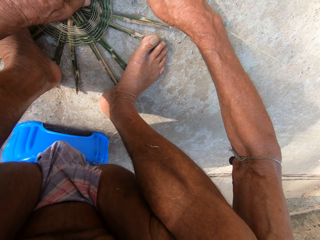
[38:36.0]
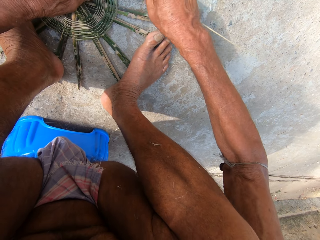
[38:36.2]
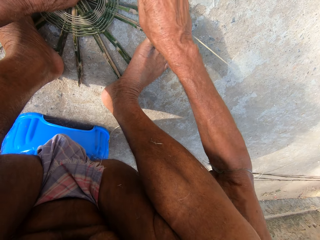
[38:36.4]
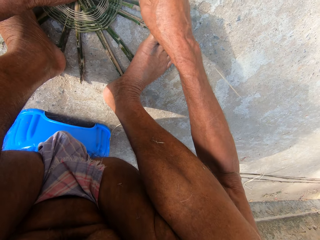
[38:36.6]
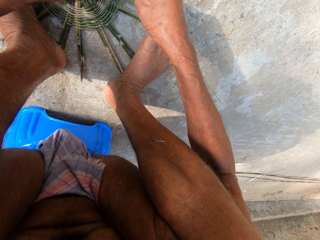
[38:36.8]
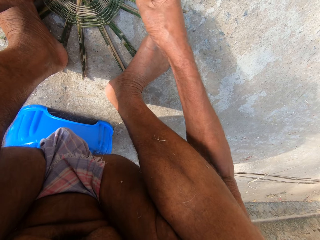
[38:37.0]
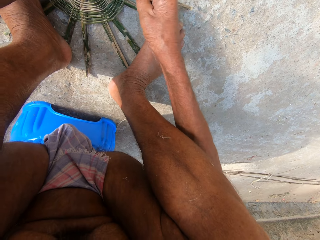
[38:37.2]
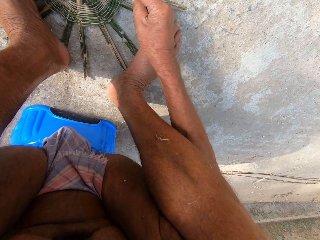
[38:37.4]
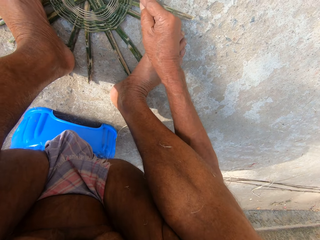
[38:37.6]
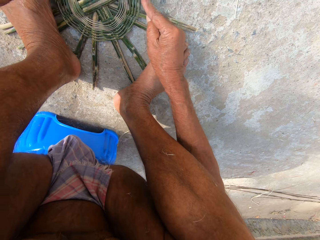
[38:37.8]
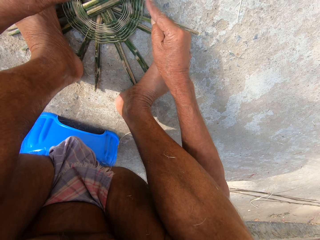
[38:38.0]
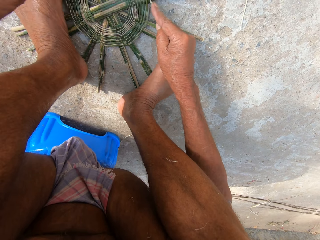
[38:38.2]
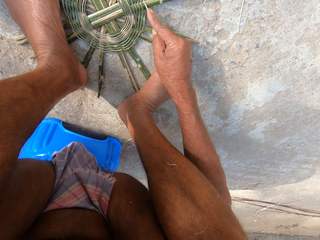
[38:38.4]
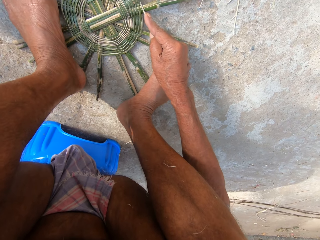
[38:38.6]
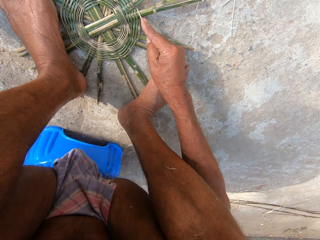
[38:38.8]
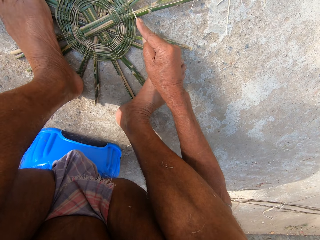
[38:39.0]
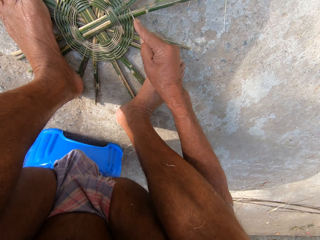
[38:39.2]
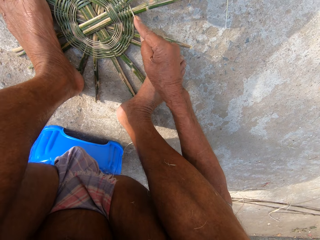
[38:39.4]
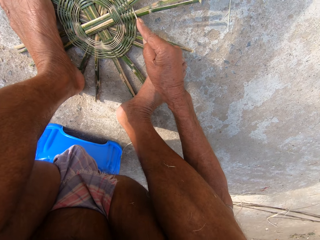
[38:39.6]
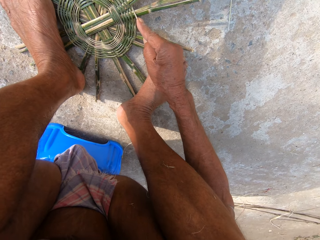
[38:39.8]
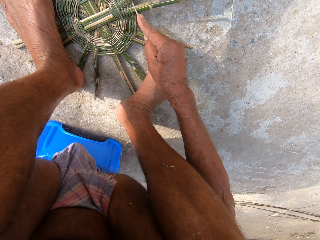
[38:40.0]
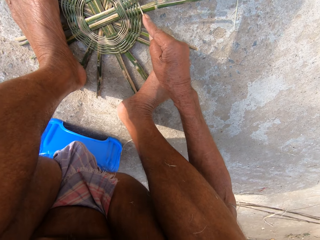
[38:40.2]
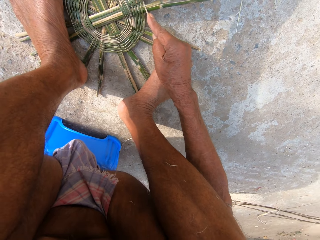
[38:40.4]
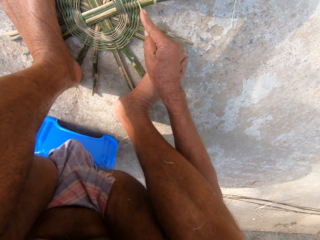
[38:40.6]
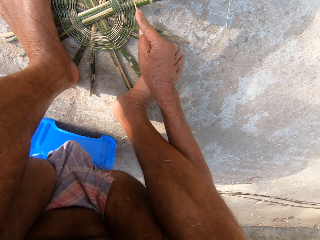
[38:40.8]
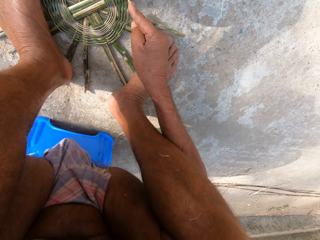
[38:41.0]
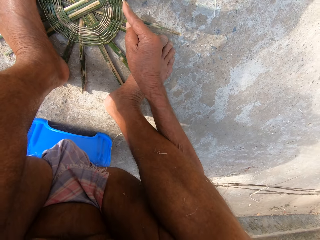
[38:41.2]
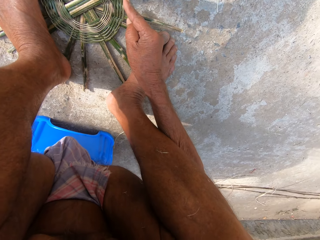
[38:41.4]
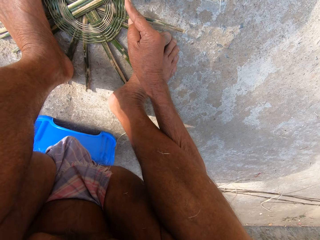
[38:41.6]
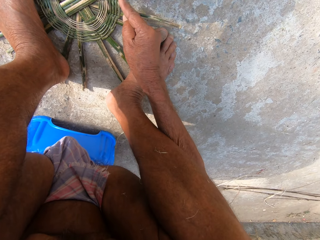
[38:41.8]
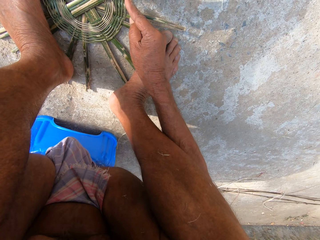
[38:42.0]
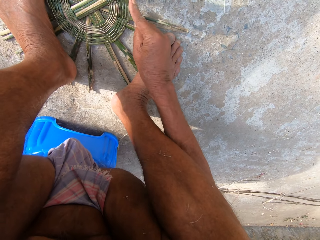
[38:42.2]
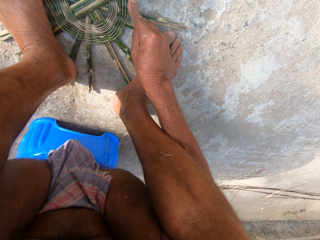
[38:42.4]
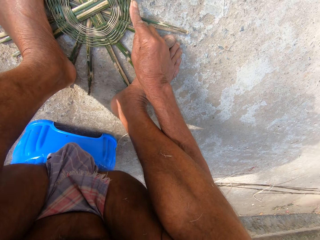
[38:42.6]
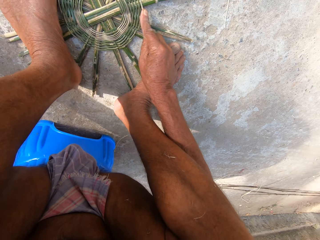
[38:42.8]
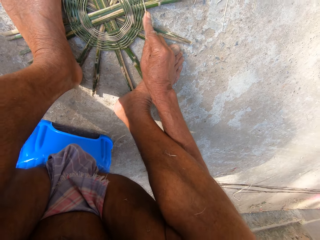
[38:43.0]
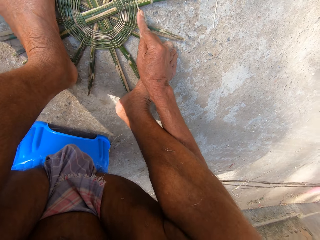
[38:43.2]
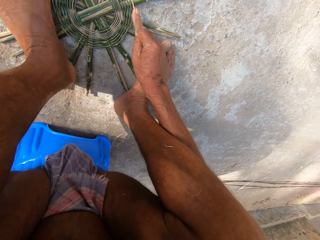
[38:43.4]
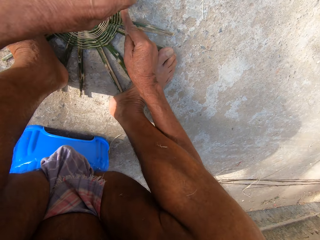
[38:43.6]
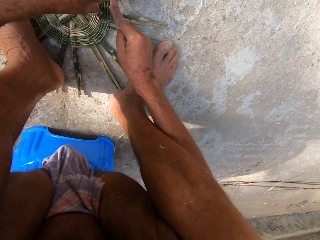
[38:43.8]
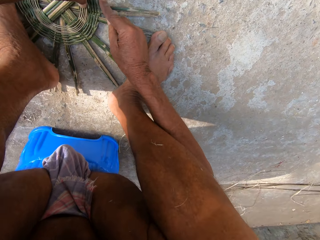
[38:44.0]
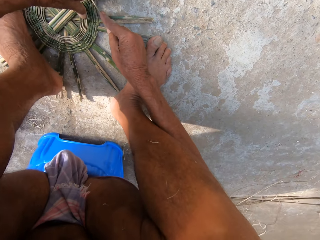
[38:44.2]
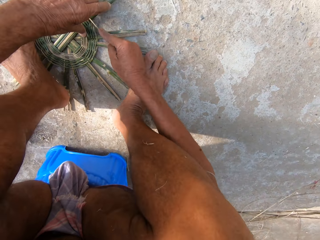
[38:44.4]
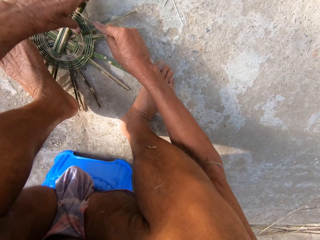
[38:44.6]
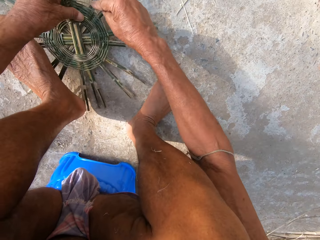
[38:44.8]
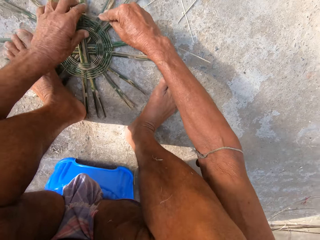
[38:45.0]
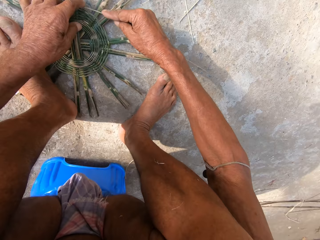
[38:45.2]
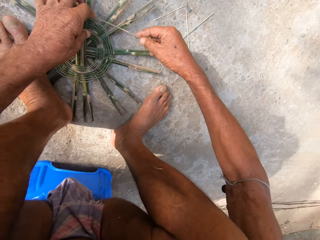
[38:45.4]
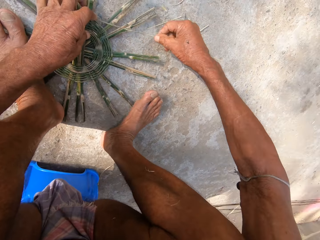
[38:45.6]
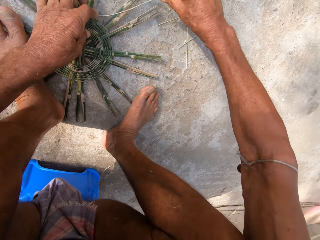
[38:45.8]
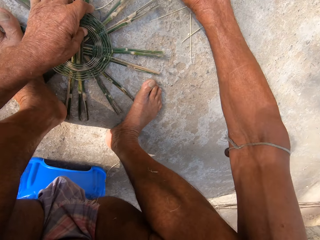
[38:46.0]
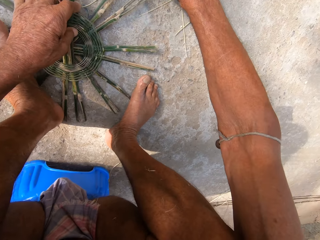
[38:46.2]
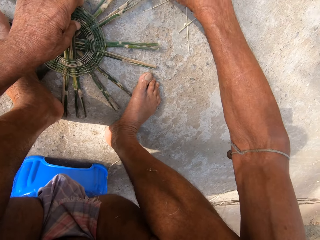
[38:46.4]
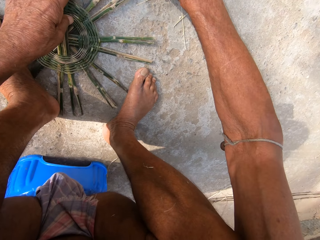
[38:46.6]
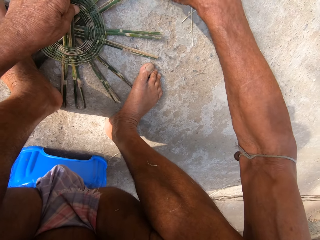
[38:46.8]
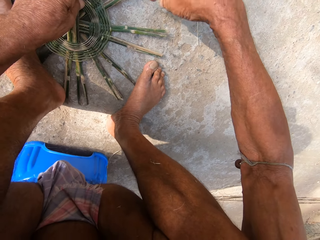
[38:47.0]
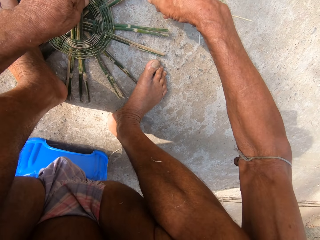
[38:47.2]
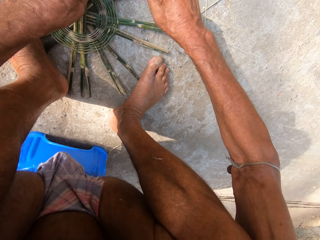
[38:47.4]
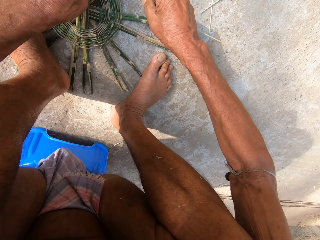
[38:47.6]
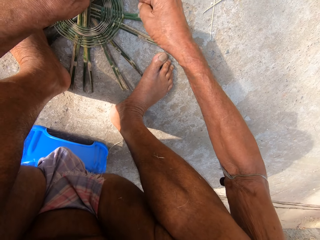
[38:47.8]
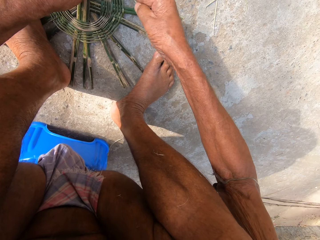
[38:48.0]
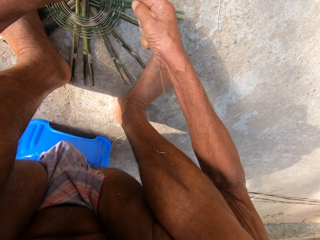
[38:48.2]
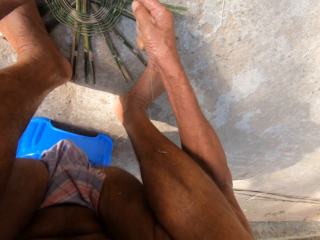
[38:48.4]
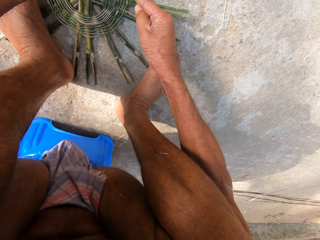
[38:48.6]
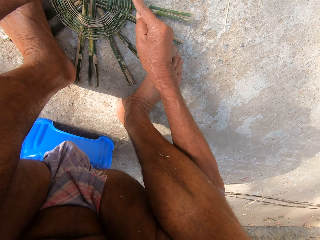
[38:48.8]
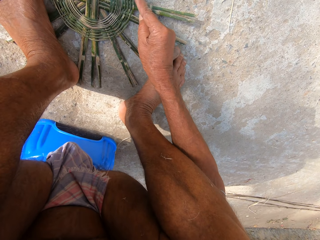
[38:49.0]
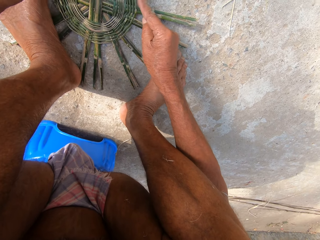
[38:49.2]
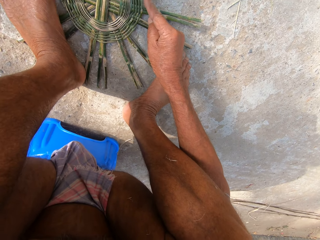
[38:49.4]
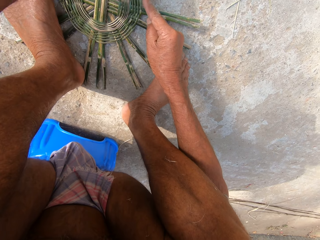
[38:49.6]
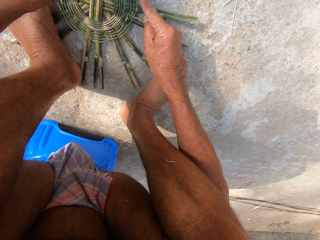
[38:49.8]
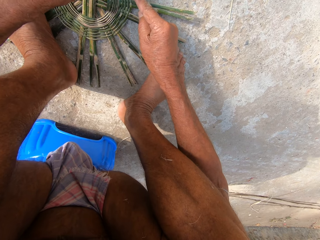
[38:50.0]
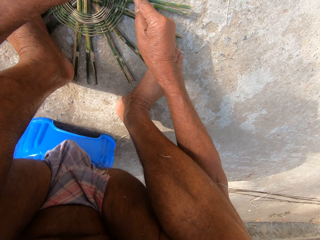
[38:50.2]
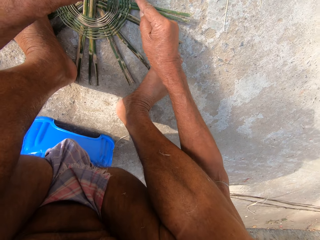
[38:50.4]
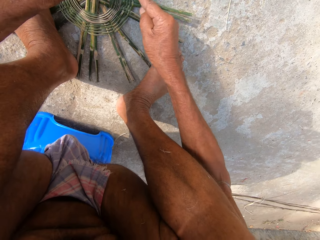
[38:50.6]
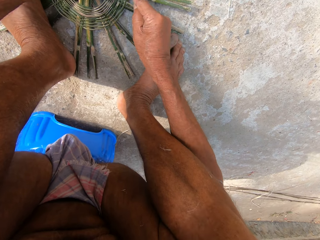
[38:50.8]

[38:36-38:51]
The camera wearer hits something. They weave the basket on the floor with the strand of bamboo in both hands. They turn the unfinished basket. They weave the basket with both hands.

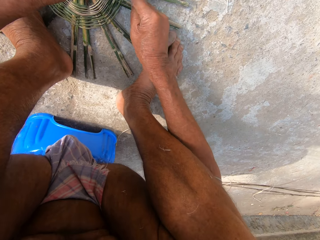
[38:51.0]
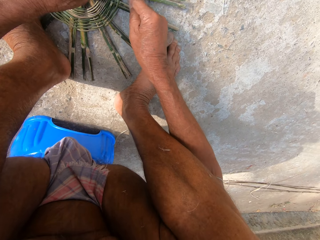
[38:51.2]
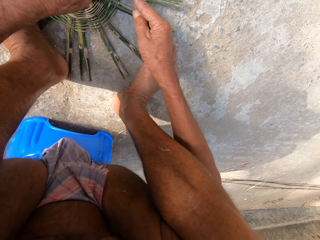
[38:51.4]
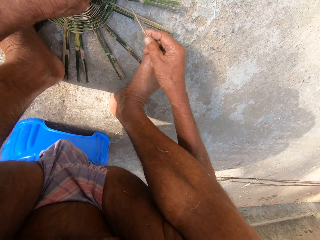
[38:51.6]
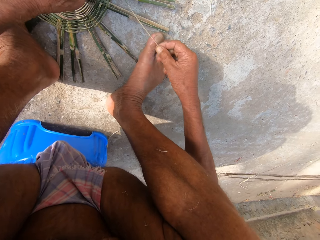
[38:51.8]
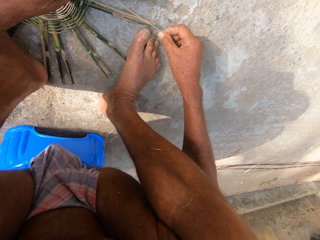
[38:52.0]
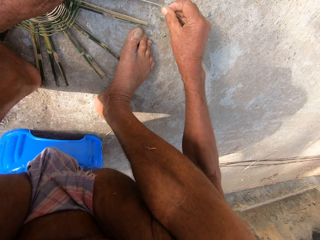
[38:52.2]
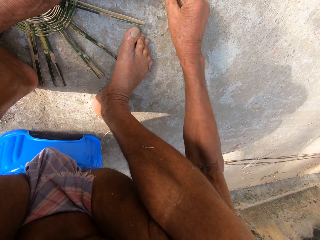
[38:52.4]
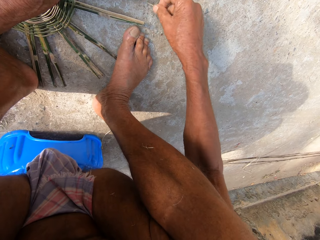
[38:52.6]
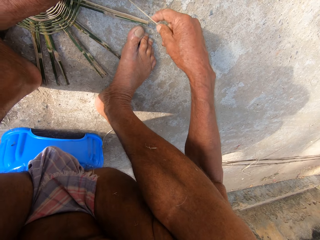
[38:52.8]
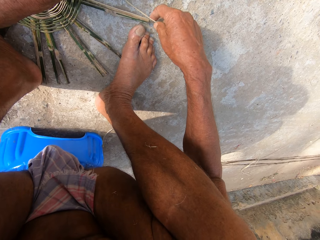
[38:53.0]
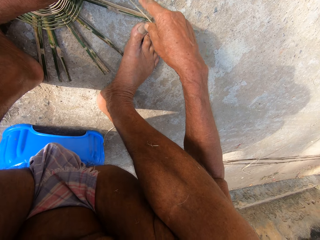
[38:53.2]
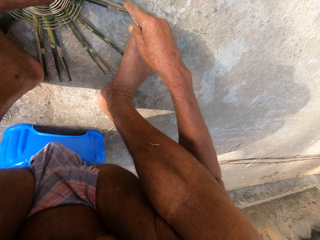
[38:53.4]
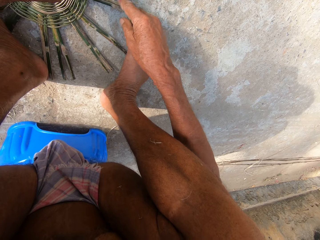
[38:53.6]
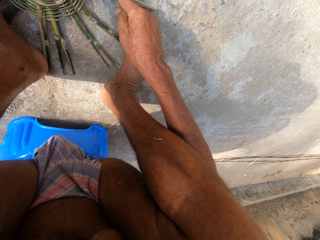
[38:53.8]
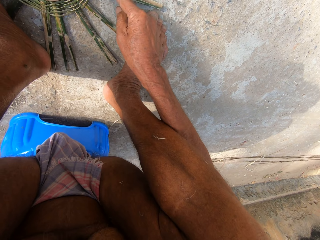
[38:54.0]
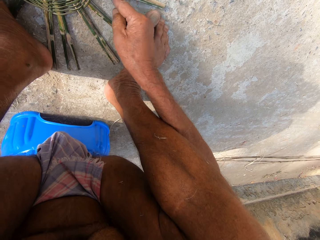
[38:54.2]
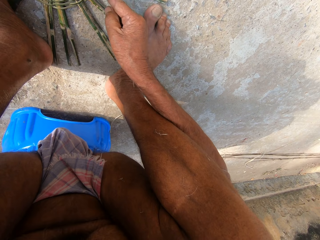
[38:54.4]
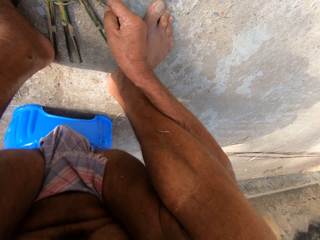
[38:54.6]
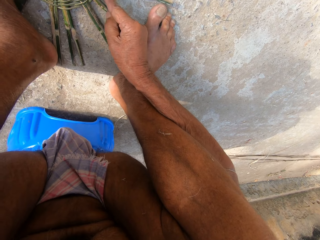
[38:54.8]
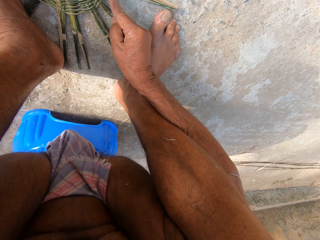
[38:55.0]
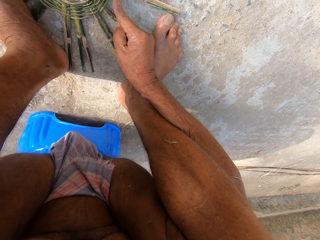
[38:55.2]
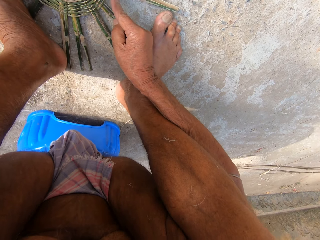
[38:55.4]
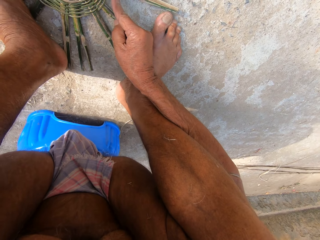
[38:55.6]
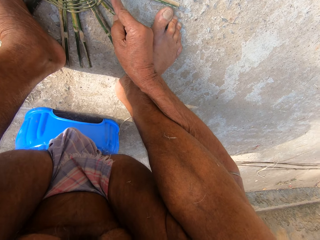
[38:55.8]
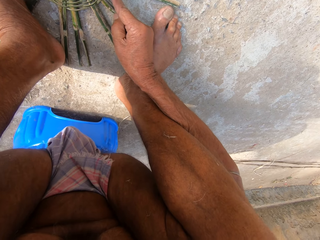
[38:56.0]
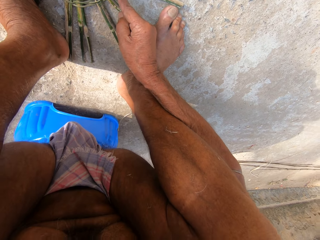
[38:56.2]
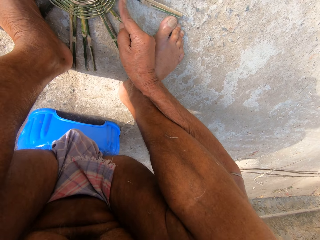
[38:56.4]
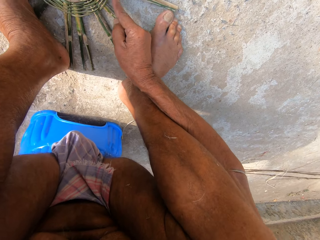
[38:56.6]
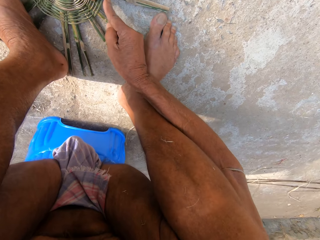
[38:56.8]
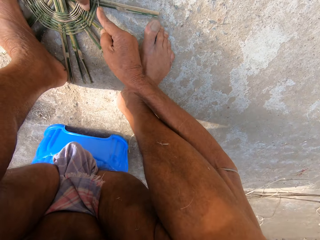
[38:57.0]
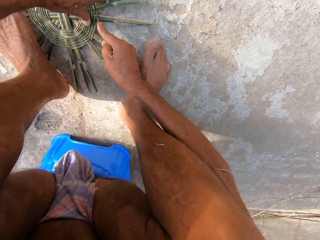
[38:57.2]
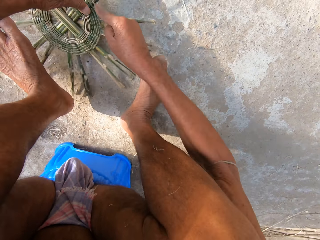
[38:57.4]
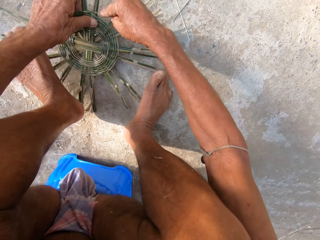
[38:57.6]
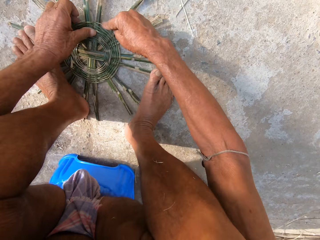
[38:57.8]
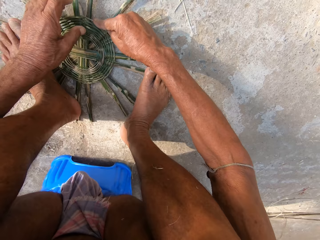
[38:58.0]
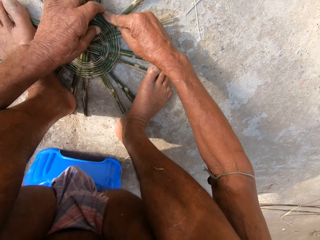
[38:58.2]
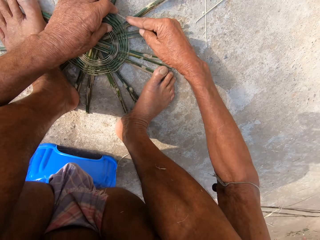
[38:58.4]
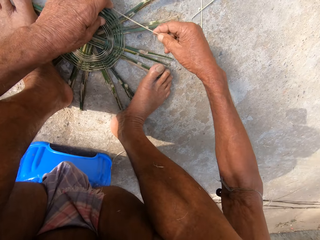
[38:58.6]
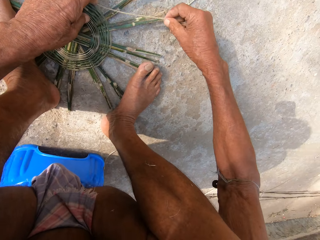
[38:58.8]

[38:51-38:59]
The camera wearer turns the unfinished basket.
